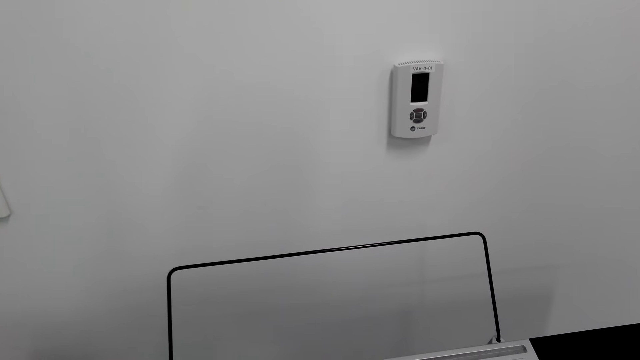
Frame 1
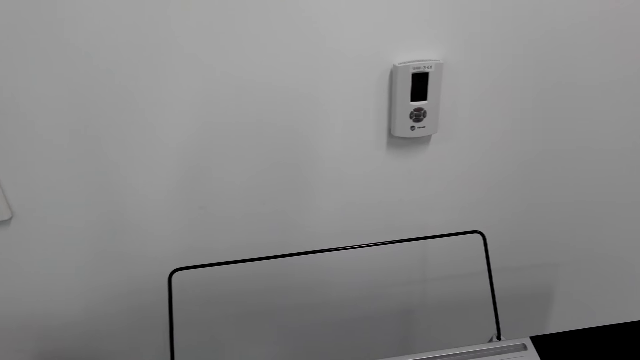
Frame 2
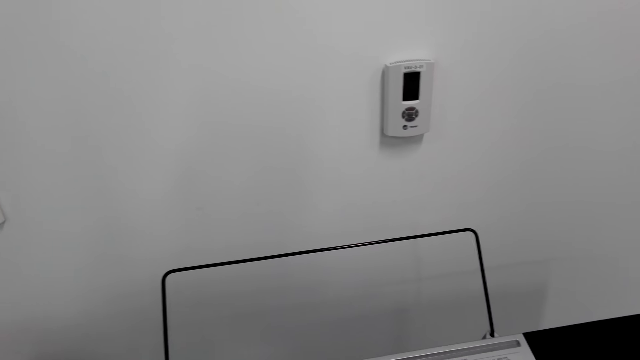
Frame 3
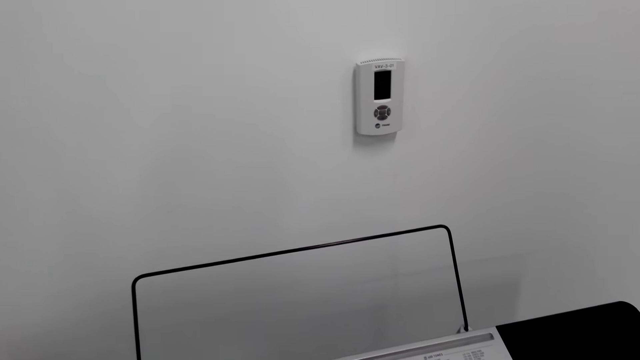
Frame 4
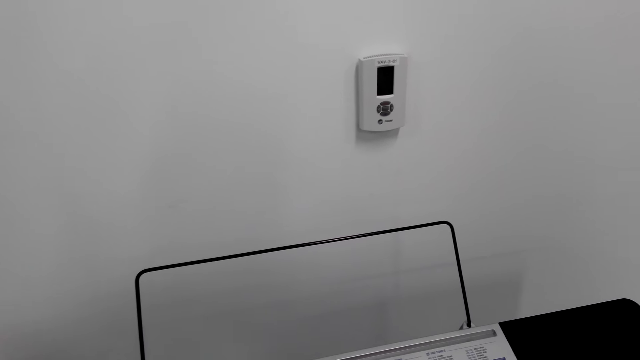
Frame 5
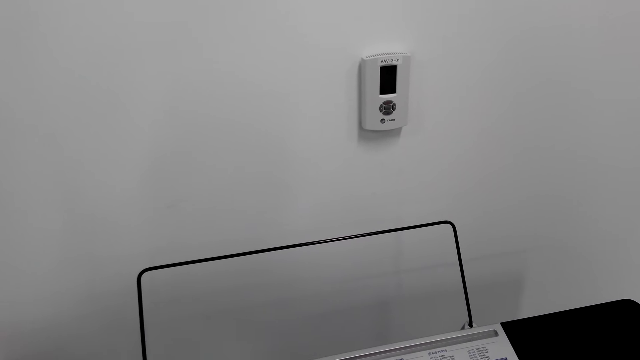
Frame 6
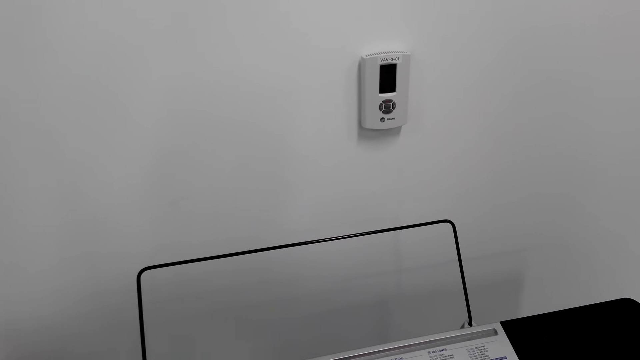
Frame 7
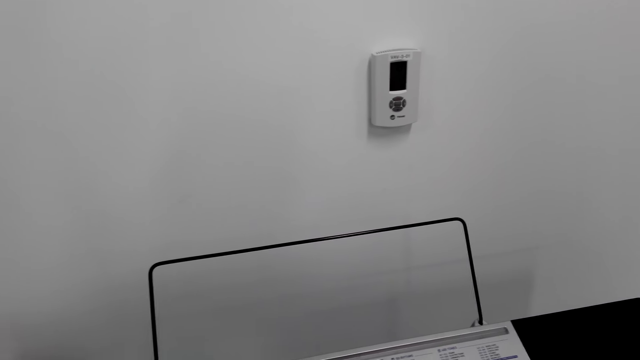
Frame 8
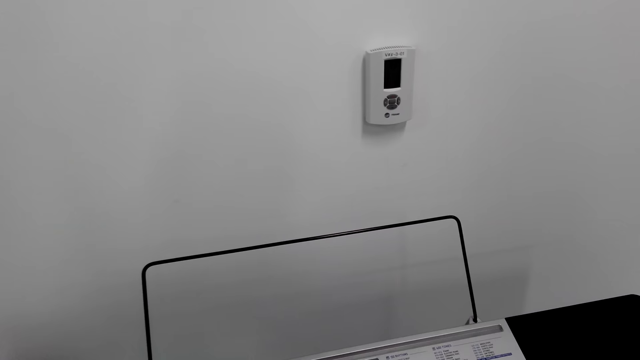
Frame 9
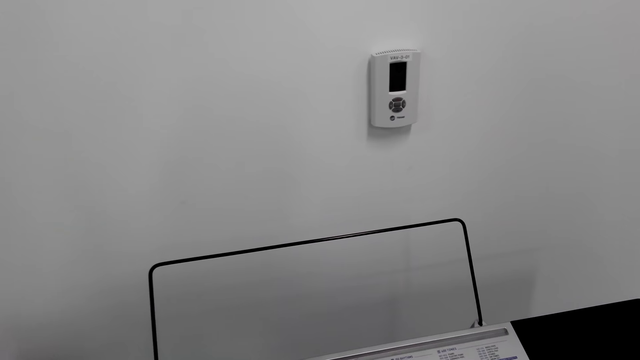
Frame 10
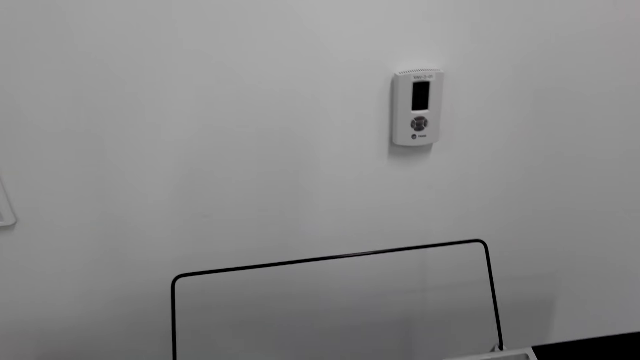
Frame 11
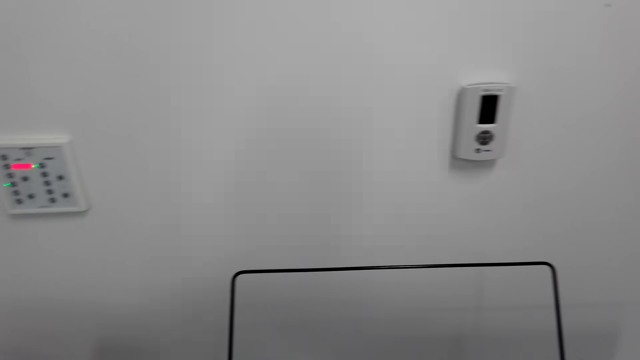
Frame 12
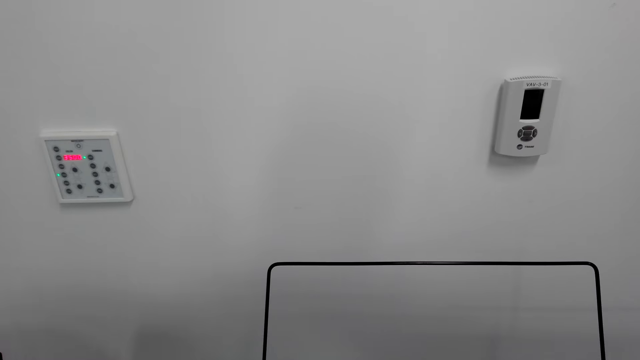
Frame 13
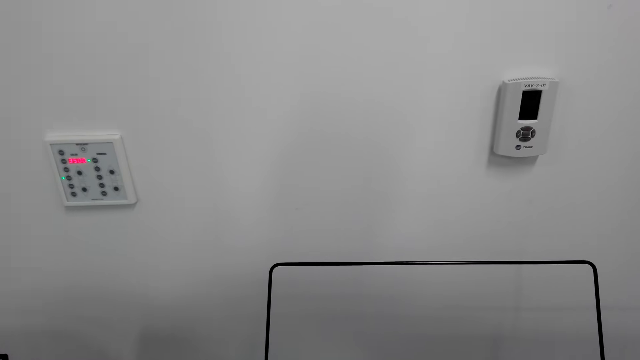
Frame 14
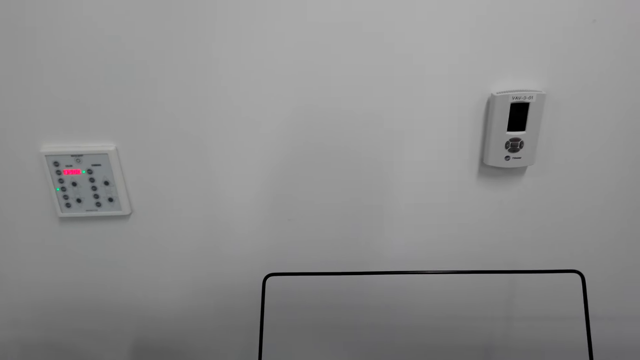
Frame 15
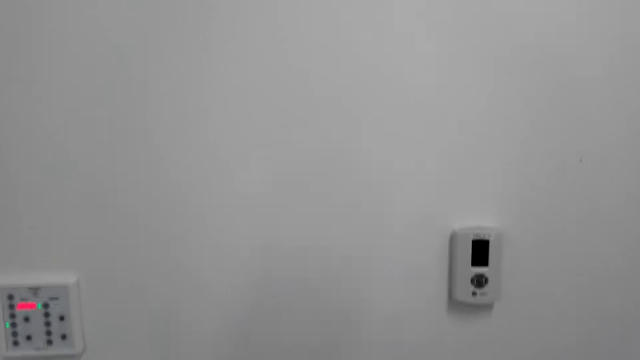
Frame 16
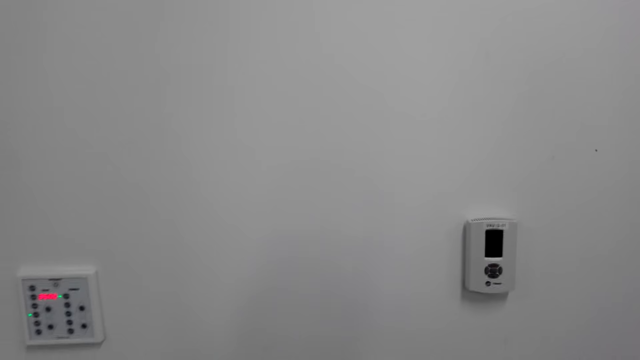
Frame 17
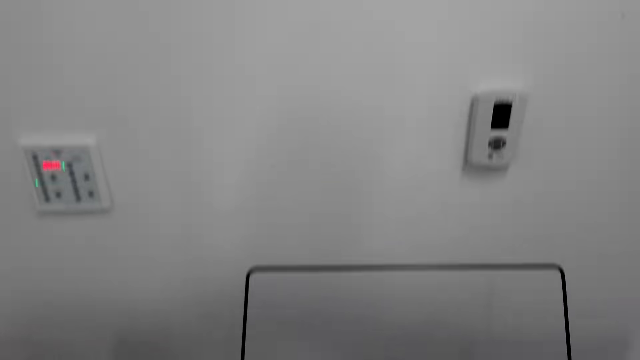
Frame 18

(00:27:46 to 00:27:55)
The camera wearer looks on the right side of the piano. They play the piano.

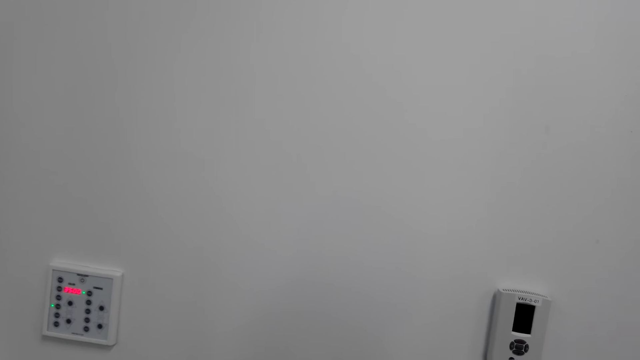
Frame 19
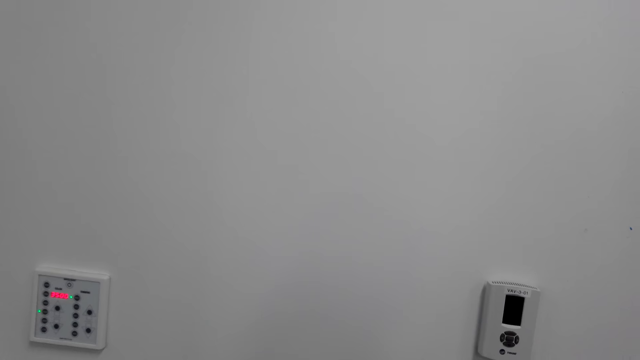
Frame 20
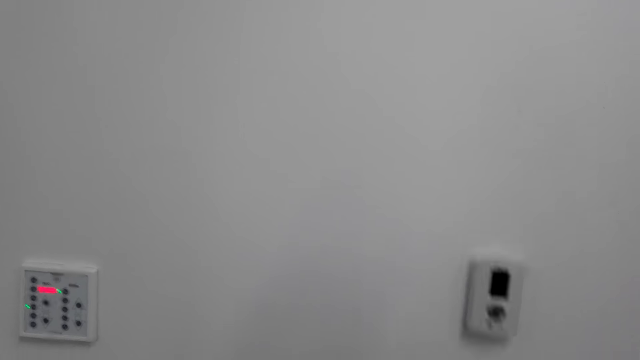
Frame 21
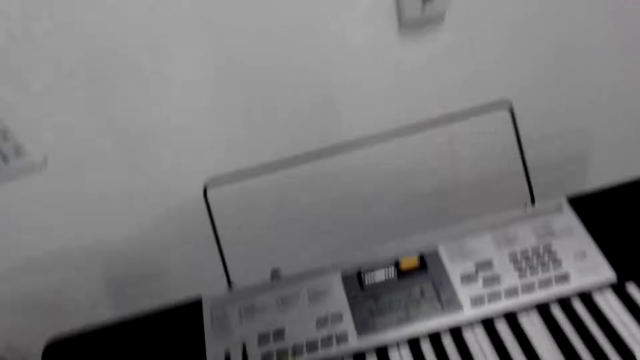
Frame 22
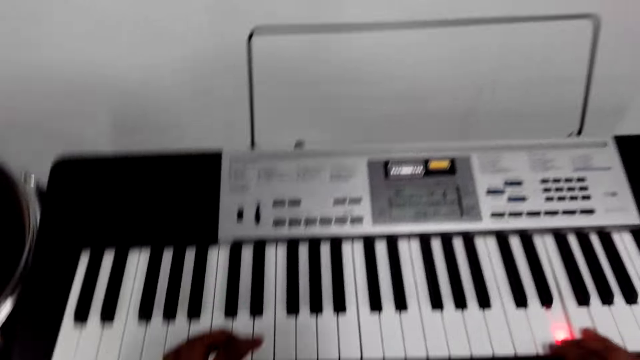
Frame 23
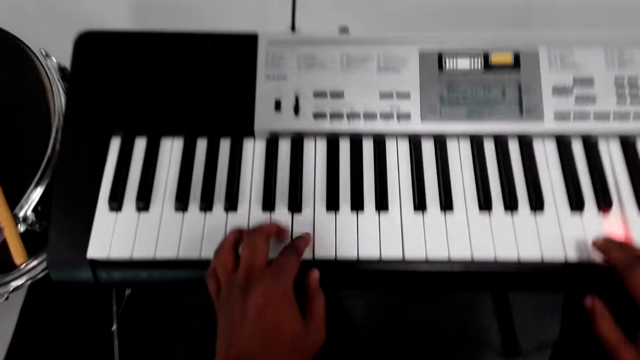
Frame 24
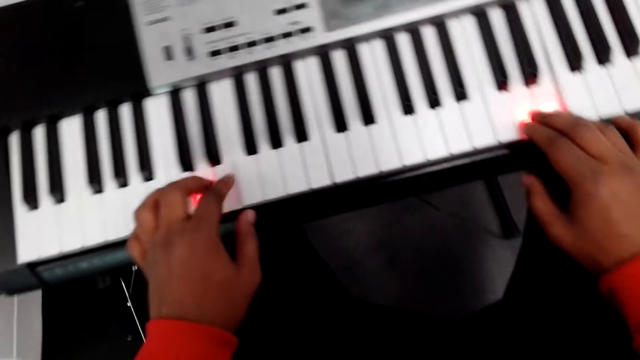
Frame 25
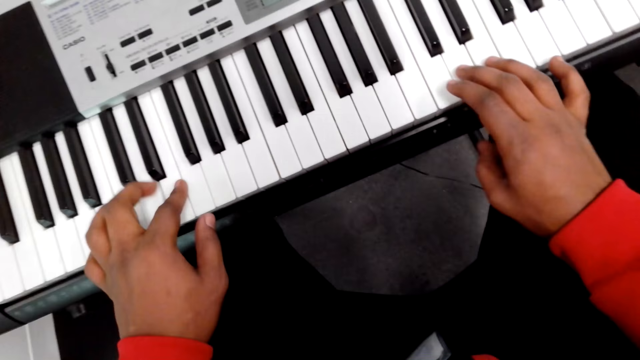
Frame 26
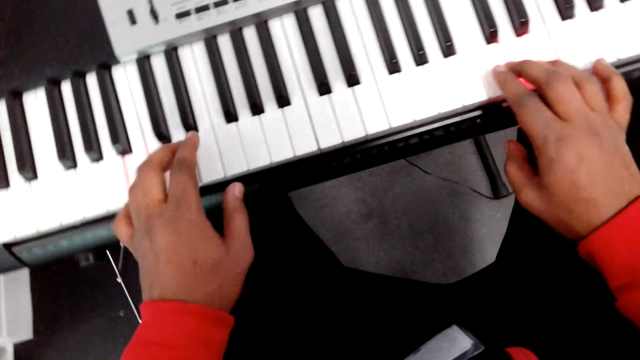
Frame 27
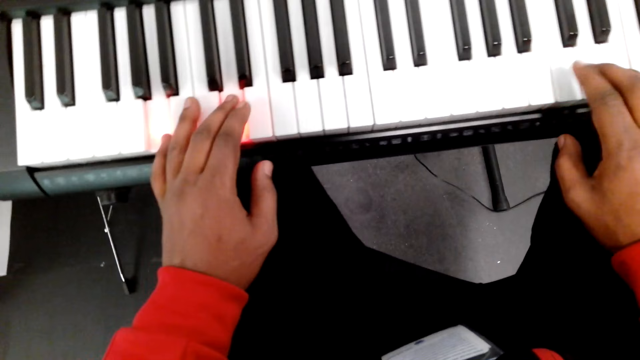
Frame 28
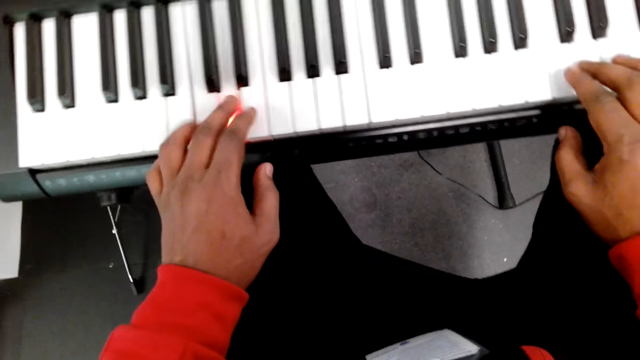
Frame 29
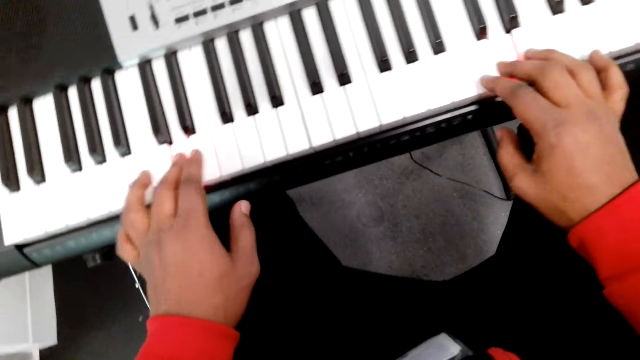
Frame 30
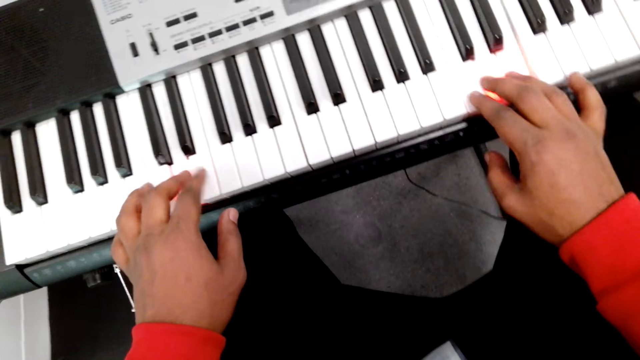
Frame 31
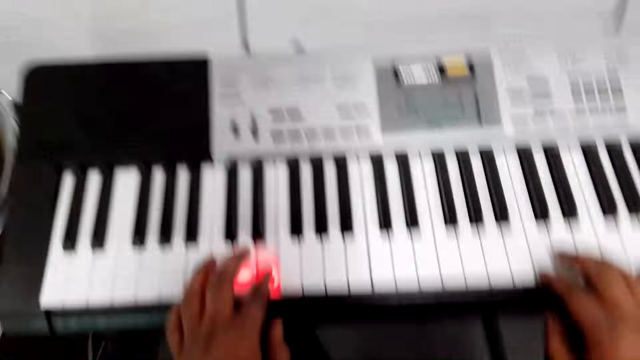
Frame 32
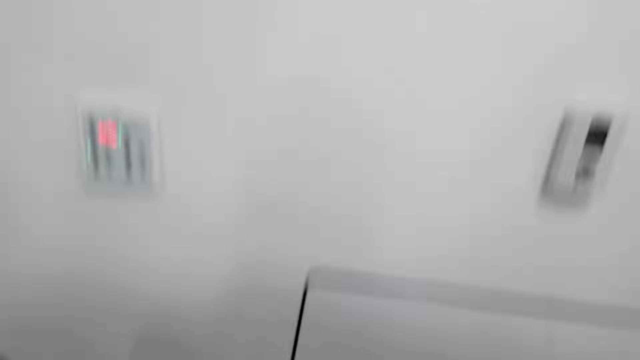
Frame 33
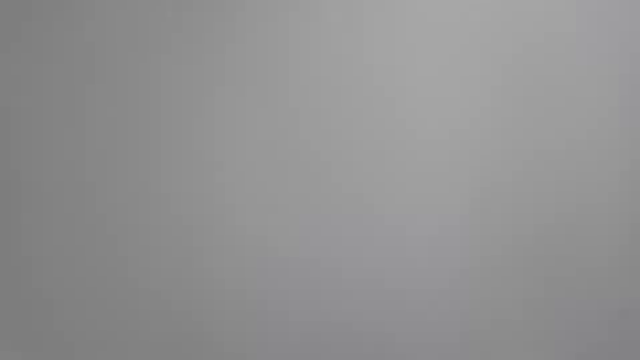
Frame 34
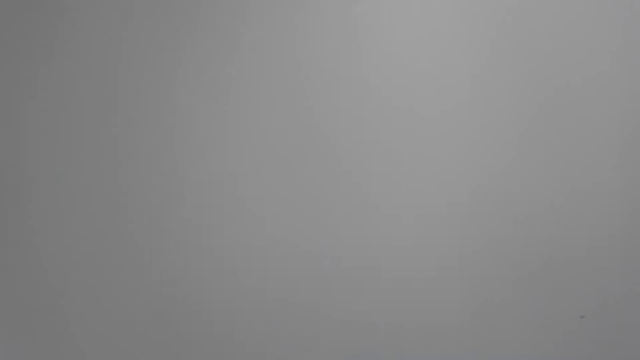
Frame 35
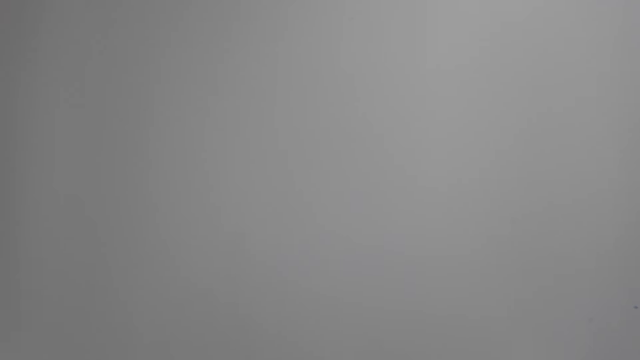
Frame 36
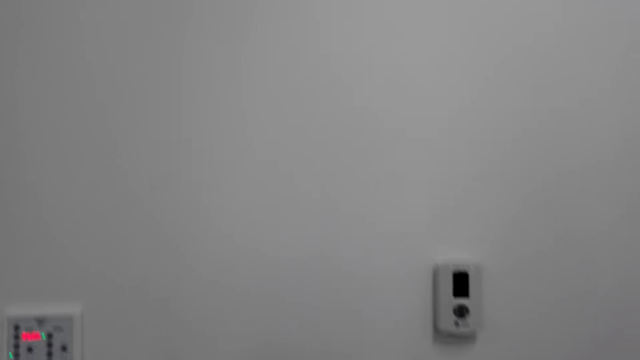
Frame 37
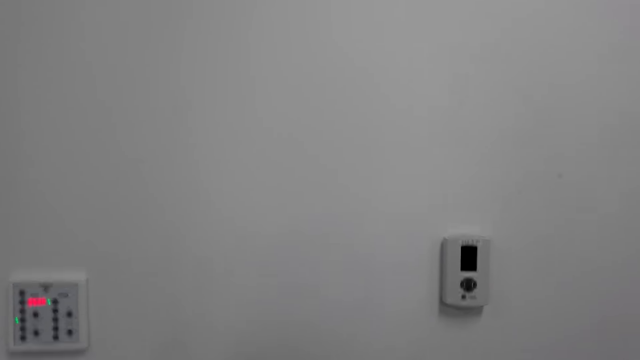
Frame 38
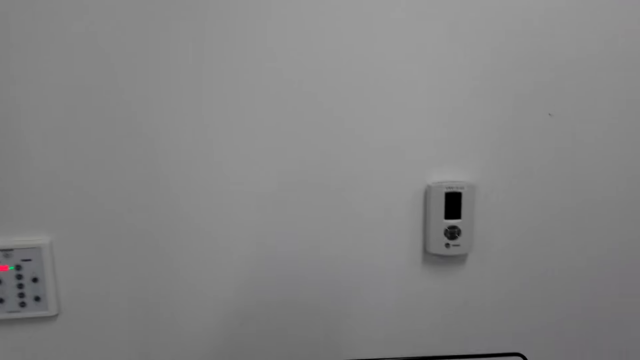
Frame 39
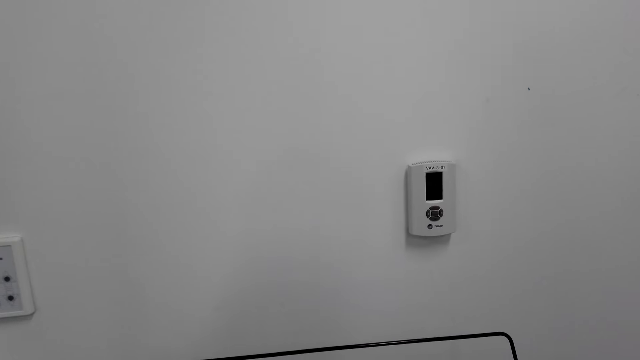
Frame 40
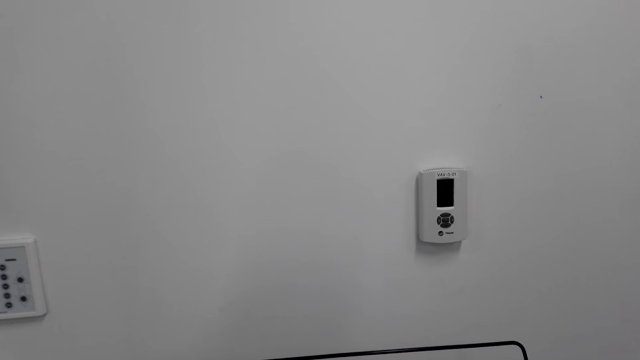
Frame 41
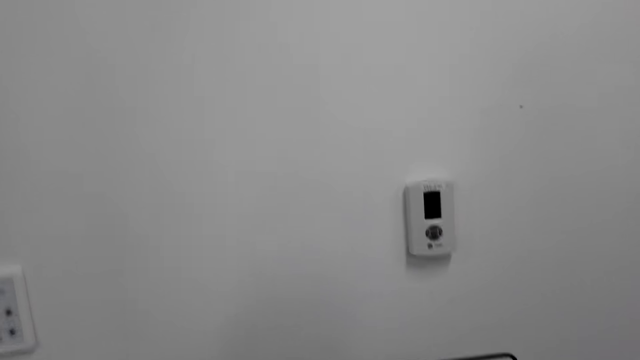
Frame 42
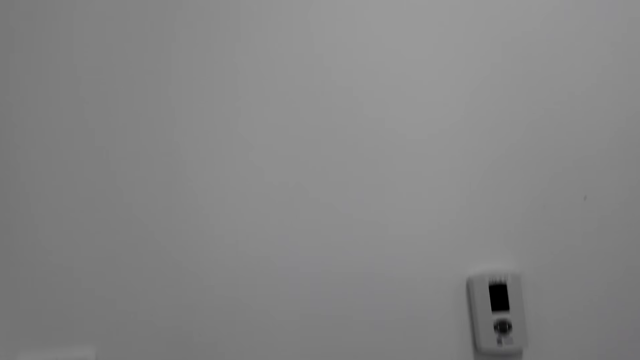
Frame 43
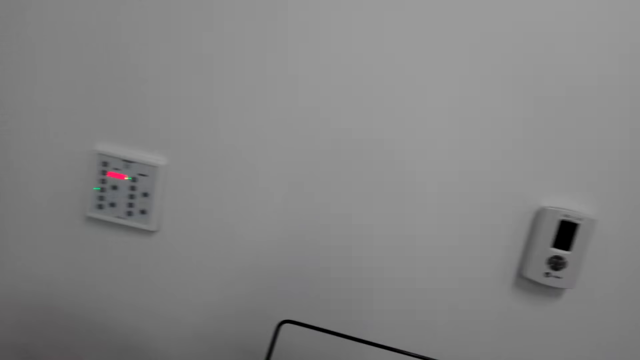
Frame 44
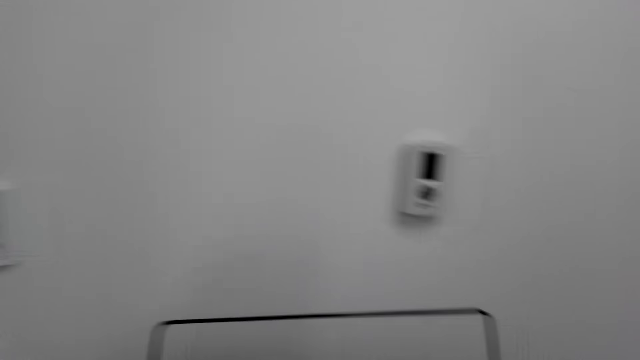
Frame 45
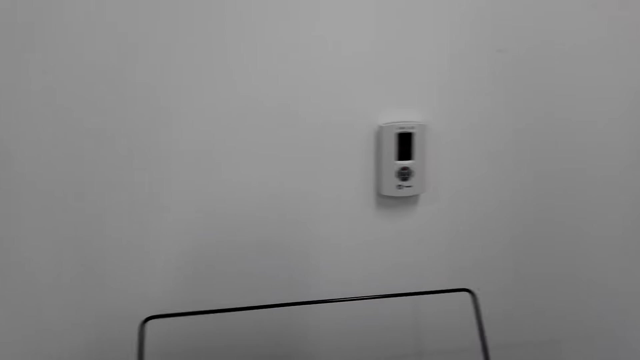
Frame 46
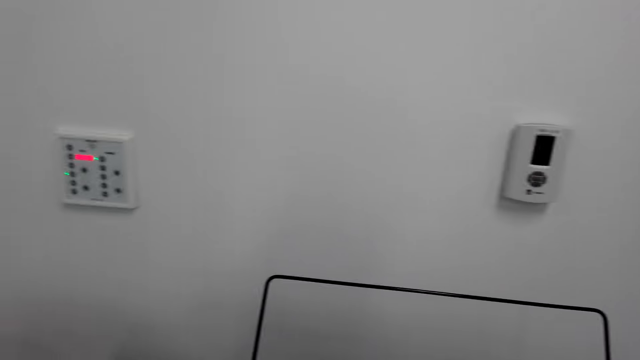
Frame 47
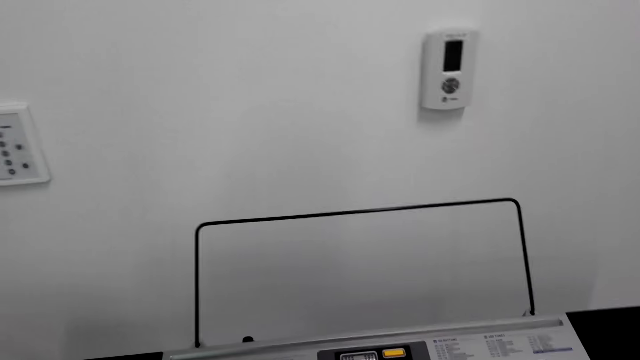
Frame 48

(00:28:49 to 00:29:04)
The camera wearer looks at the piano. They play the piano. They look up. They move side by side.
